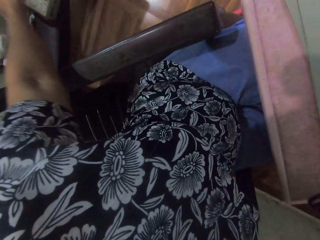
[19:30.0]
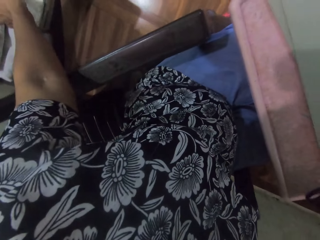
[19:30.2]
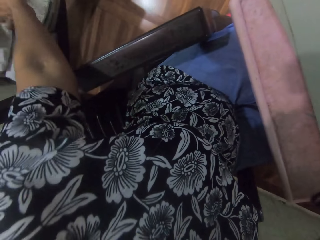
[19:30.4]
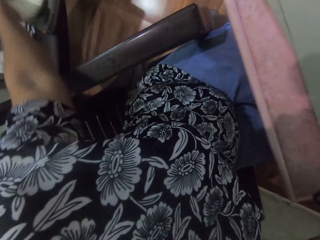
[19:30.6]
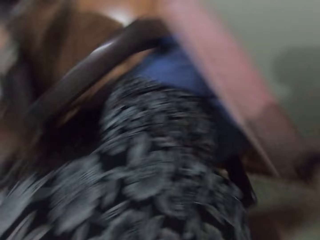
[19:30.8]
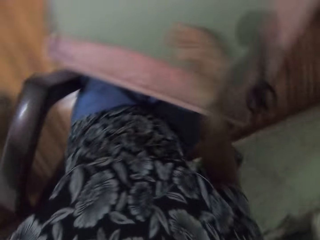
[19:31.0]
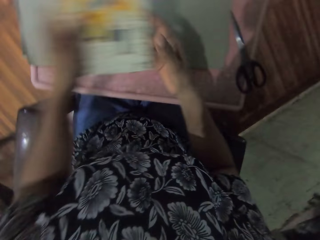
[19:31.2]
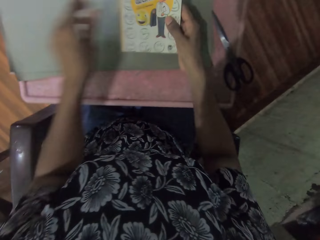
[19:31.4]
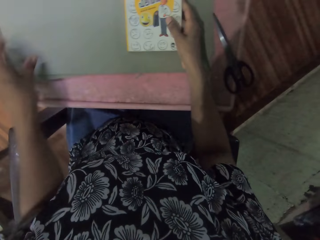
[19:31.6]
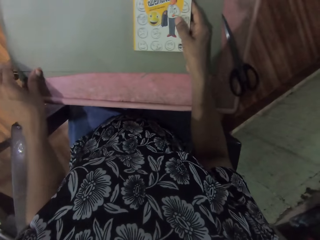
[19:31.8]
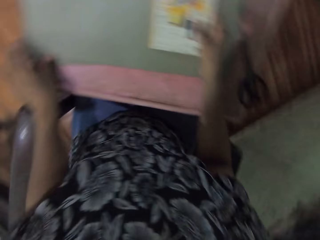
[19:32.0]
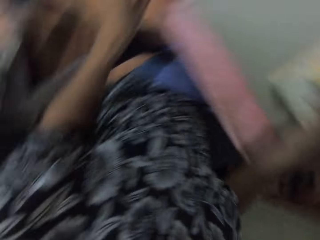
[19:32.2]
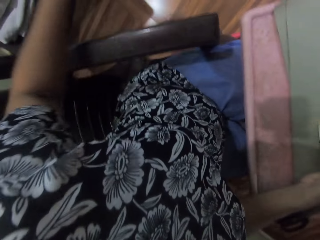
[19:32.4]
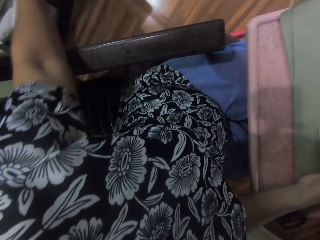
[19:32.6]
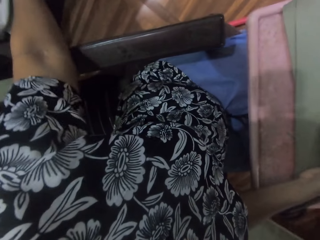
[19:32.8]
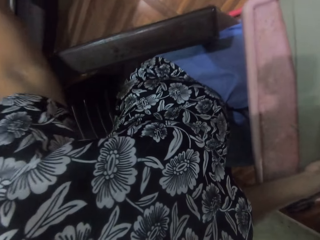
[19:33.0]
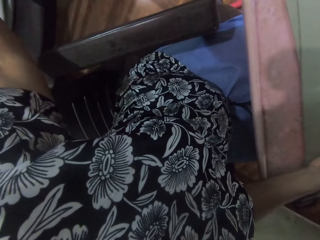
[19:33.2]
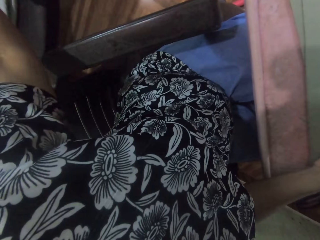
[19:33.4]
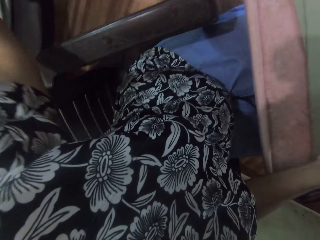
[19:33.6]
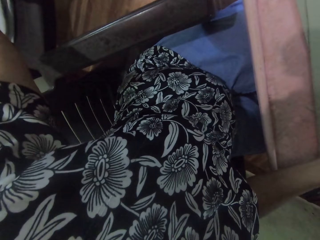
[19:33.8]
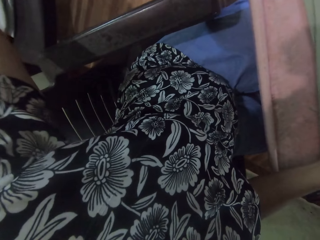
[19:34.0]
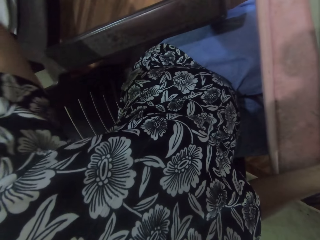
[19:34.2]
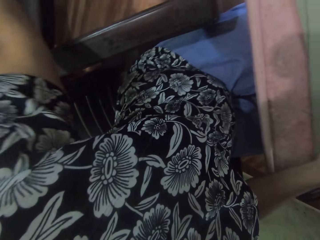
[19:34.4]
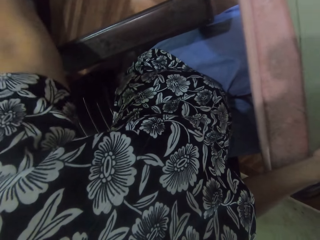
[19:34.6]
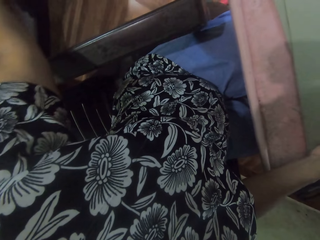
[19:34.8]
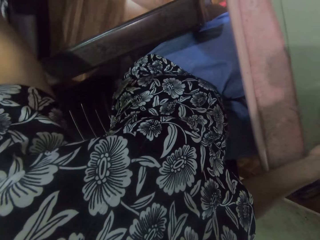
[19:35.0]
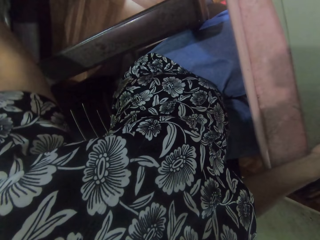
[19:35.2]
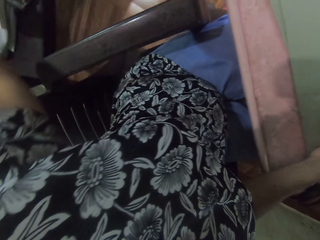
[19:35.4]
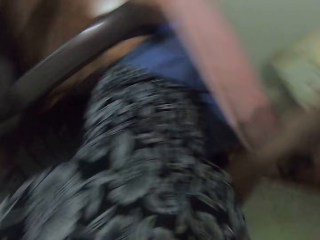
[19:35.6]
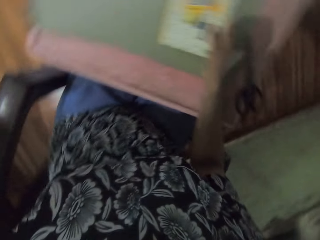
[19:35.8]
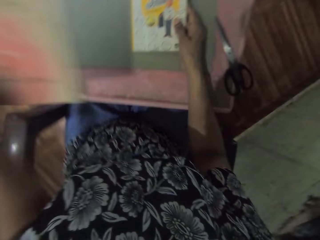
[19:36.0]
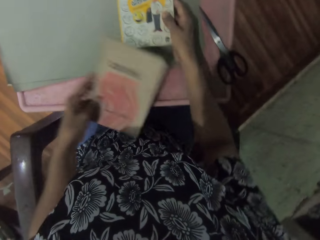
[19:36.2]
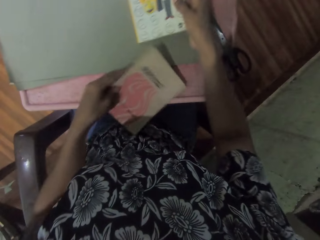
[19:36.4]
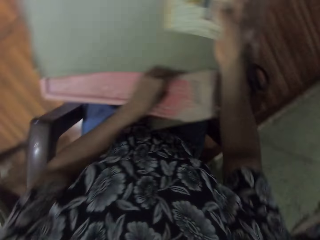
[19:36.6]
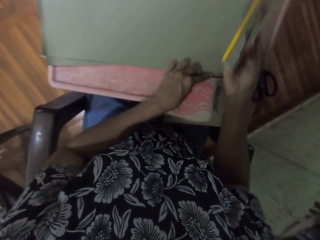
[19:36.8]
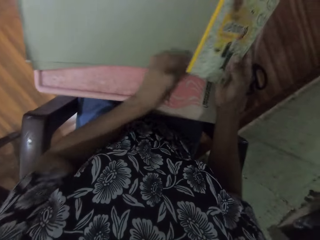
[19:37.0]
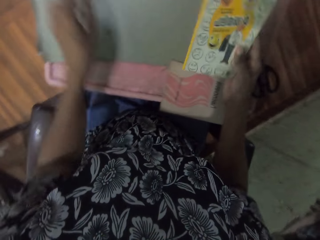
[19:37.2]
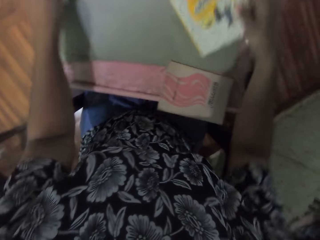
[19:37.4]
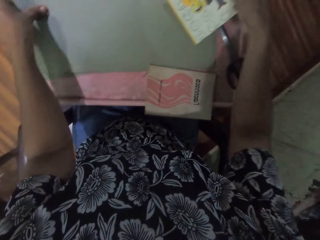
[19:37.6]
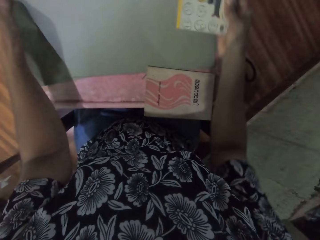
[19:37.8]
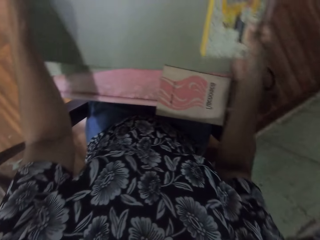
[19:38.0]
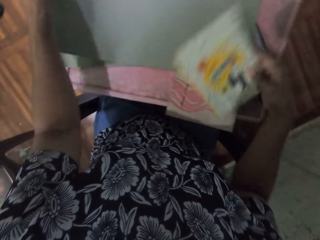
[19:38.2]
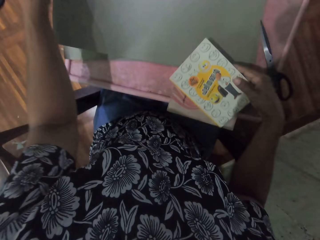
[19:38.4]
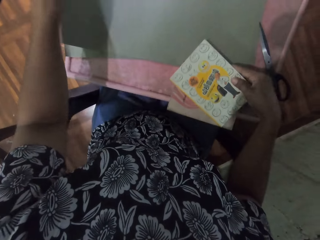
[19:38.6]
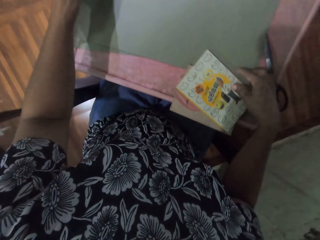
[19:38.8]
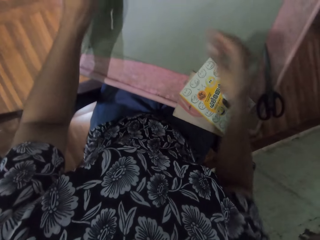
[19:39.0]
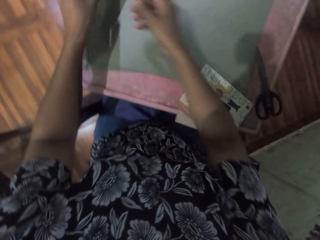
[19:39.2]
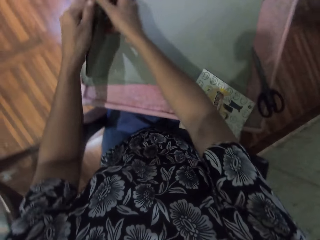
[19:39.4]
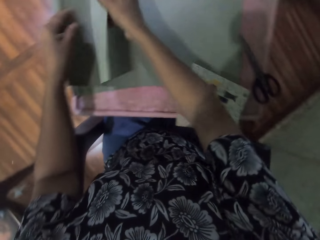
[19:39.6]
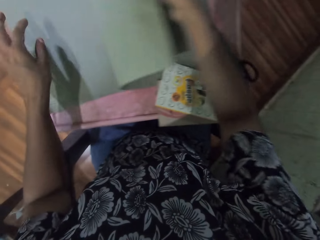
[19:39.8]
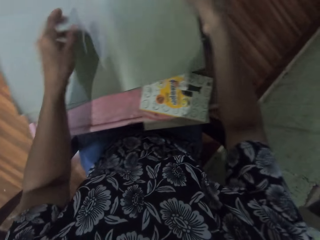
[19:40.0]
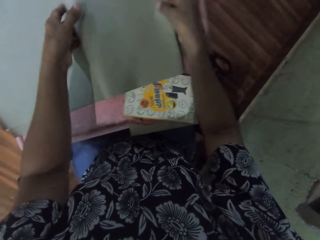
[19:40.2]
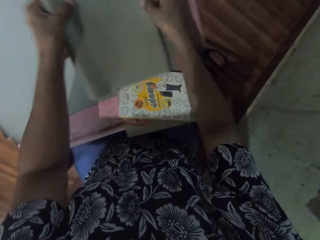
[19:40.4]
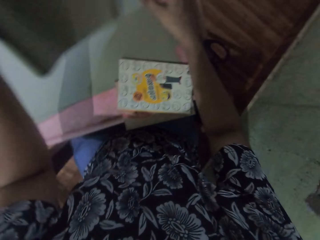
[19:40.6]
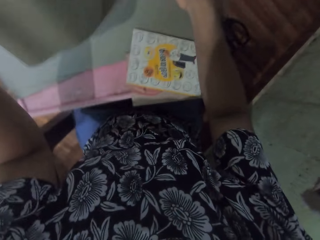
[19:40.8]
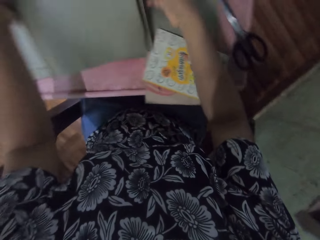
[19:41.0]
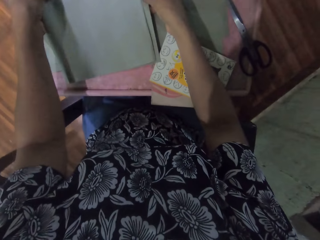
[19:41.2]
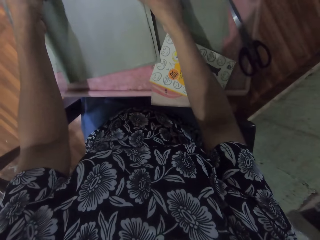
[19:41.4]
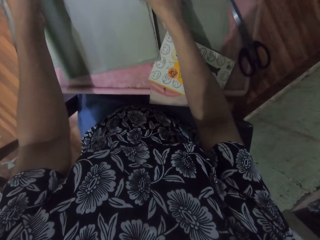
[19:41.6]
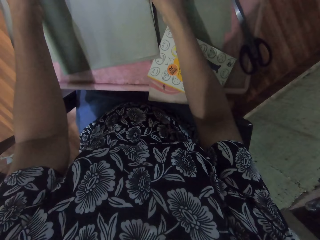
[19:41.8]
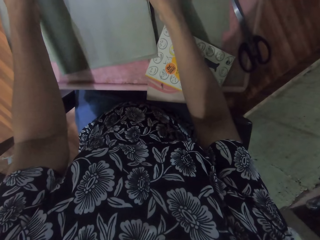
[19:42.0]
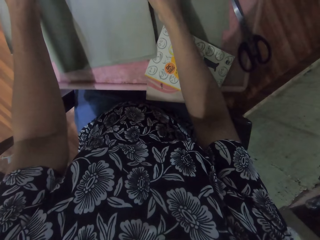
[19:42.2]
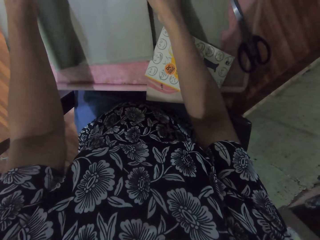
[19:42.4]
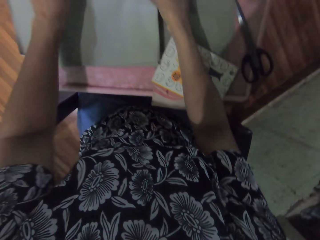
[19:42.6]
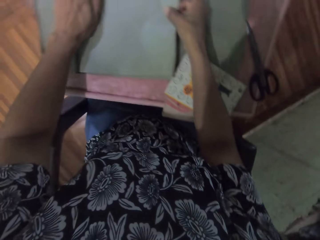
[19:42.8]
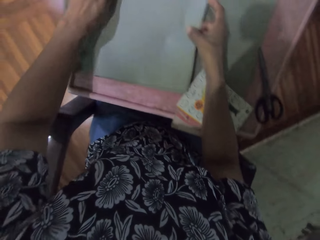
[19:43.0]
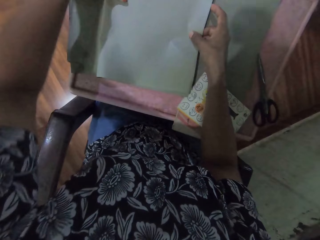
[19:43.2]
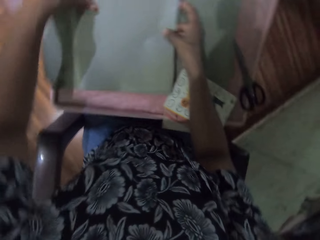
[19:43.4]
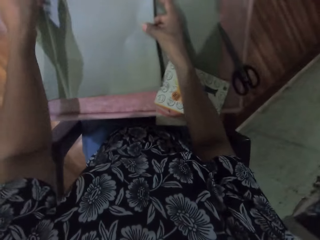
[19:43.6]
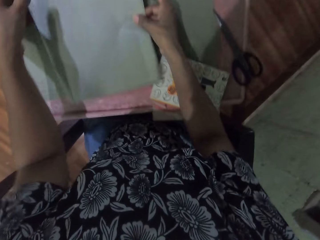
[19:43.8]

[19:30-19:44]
The camera wearer picks up a book with her left hand, passes the book from her left hand to her right hand. She puts the book on the paper. She holds the book in her left hand. She drops the book on the board with her left hand. She picks up the wrapping paper with her left hand. She drops the book on a book on the board with her right hand. She pulls out the wrapping paper with her right hand. She lifts the paper off the table. She folds the wrapping paper with both hands.

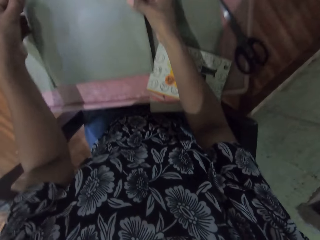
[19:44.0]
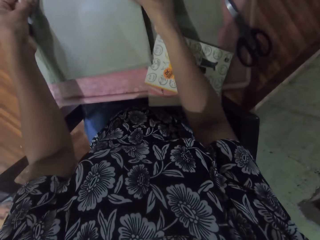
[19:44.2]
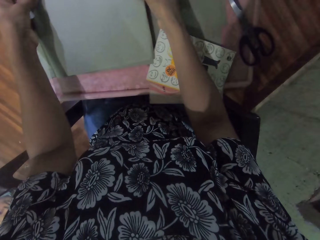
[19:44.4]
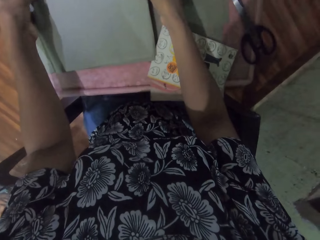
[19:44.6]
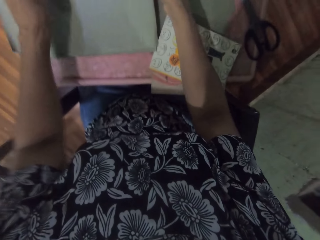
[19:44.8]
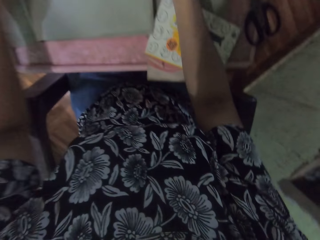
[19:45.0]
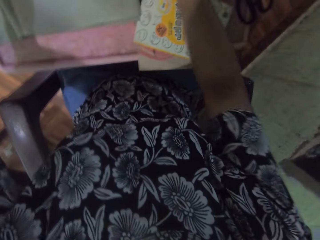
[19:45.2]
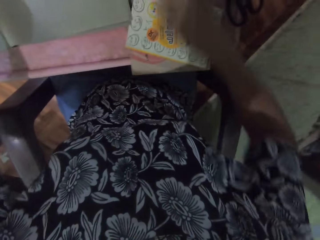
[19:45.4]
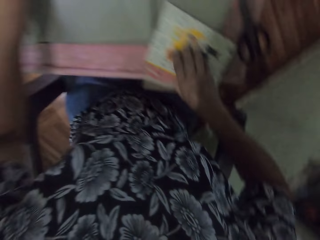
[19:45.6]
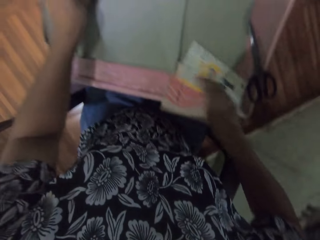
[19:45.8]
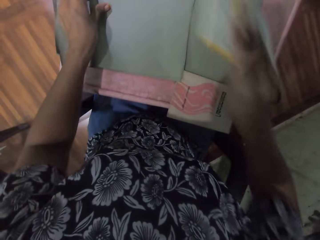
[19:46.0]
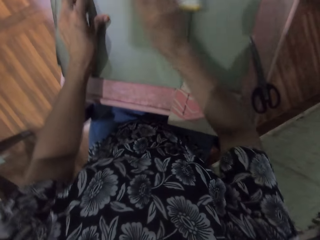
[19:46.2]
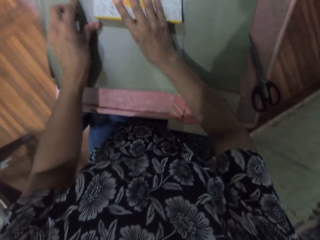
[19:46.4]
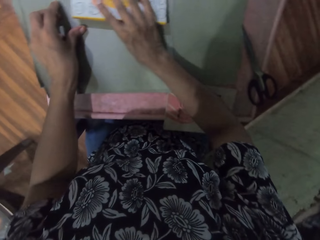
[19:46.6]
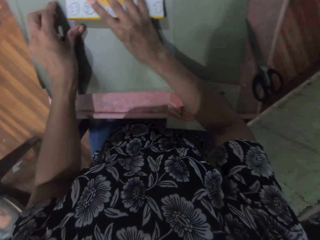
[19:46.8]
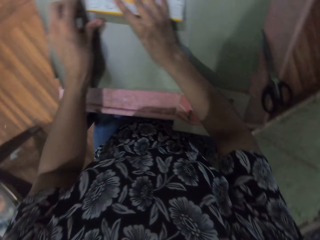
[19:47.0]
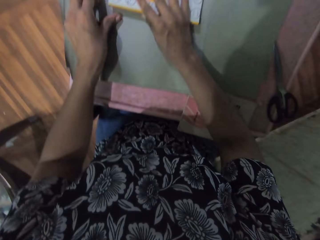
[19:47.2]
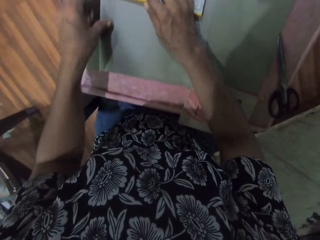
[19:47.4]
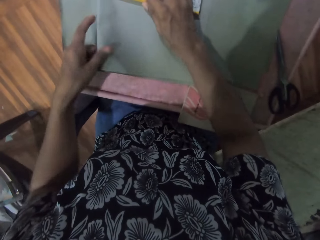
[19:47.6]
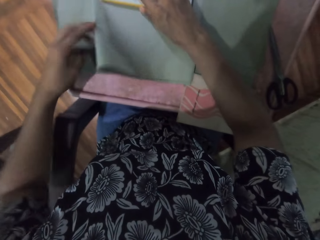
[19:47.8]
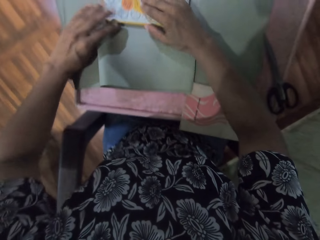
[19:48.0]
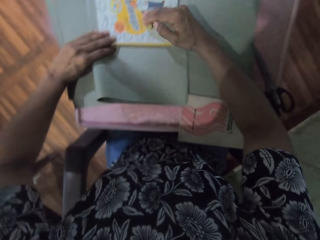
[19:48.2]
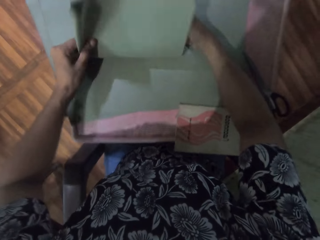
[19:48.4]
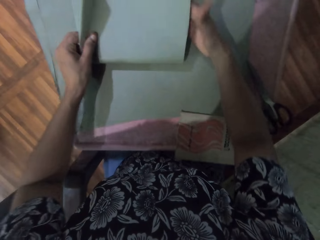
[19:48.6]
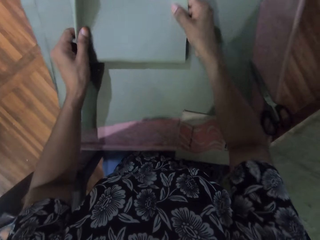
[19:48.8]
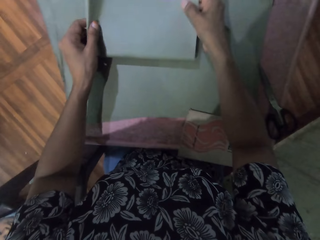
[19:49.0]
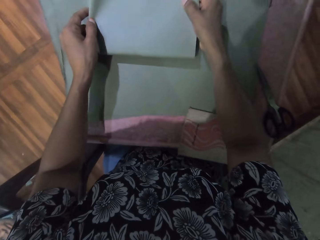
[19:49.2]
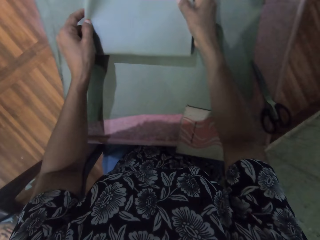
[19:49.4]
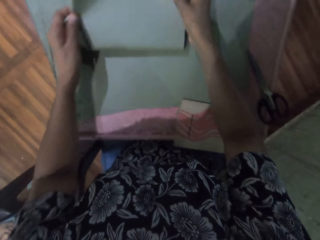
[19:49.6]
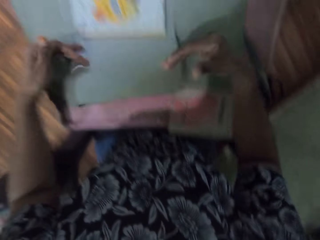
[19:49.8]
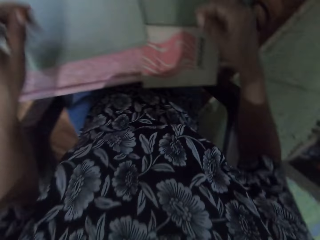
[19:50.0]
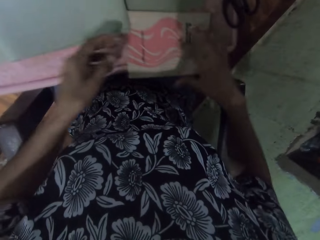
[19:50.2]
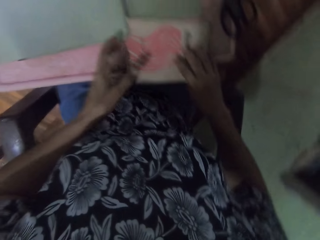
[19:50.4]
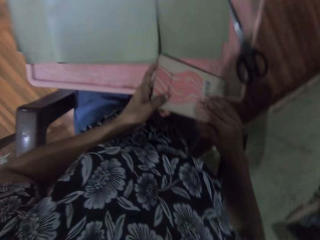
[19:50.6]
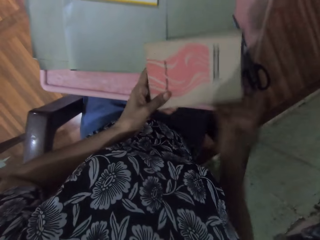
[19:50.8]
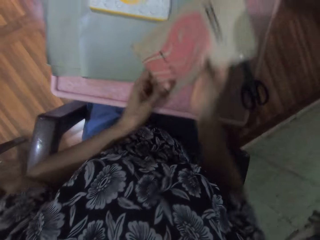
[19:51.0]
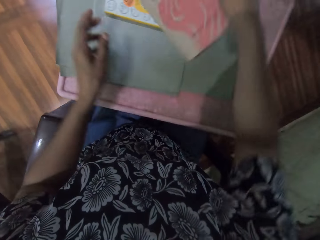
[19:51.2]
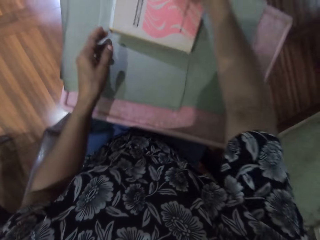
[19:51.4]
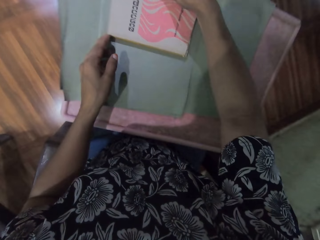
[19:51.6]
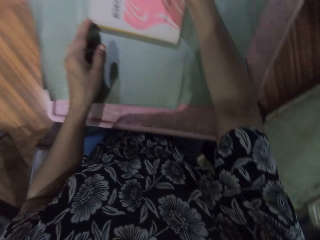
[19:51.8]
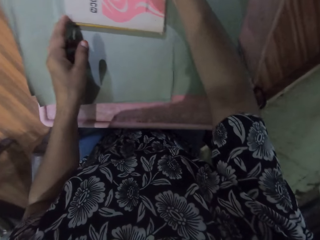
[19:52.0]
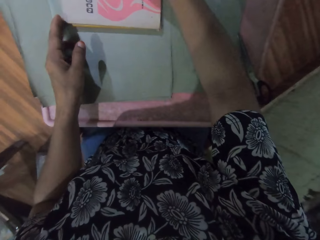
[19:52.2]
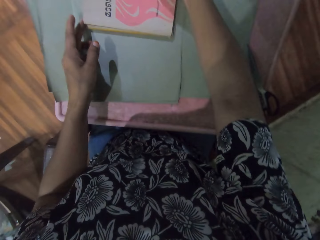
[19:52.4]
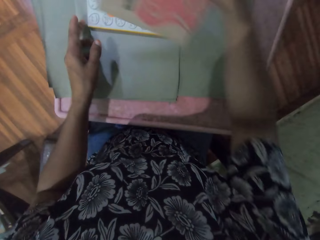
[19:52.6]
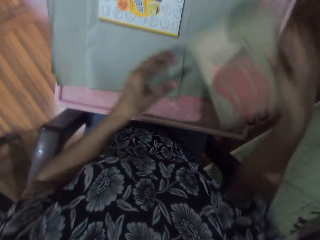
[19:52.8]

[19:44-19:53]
The camera wearer picks up the book with her right hand, drops the book on the wrapping paper with her right hand. She wraps the book with the wrapping paper with both hands. She unfolds the paper. She picks up the book with both hands. She places the book on top of a book with her right hand.
